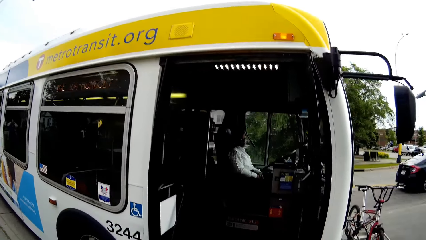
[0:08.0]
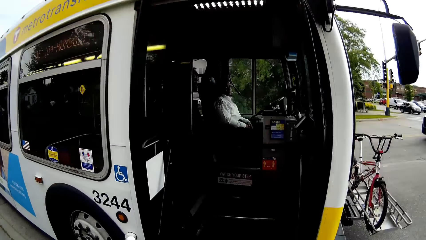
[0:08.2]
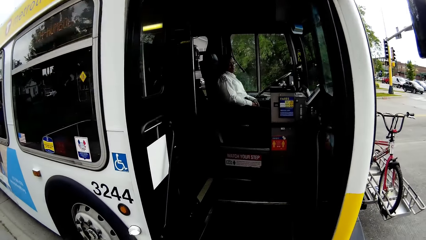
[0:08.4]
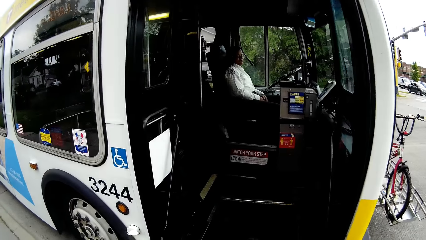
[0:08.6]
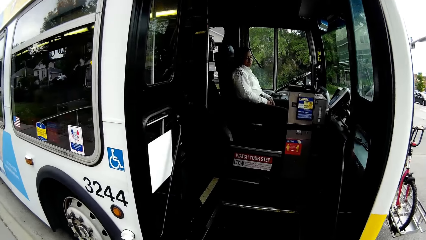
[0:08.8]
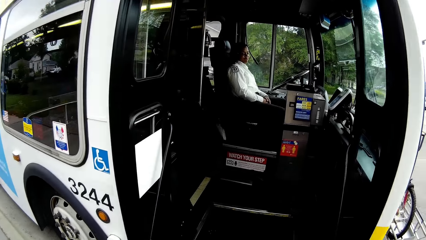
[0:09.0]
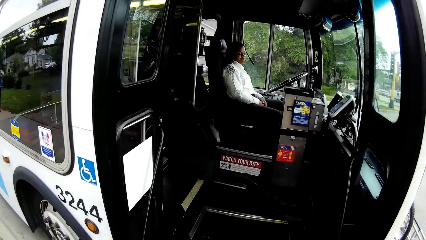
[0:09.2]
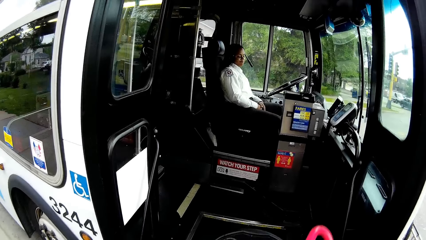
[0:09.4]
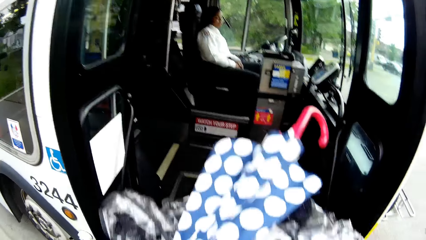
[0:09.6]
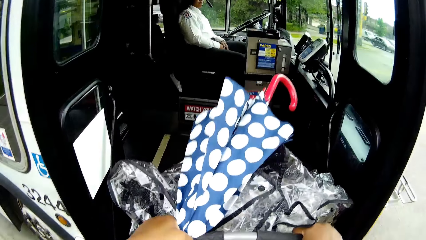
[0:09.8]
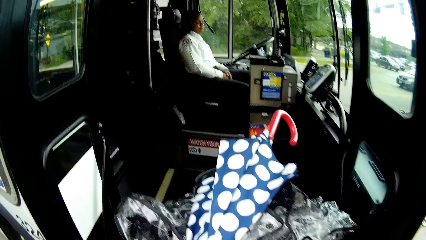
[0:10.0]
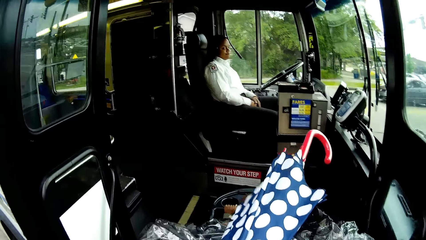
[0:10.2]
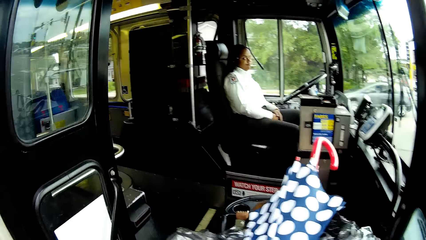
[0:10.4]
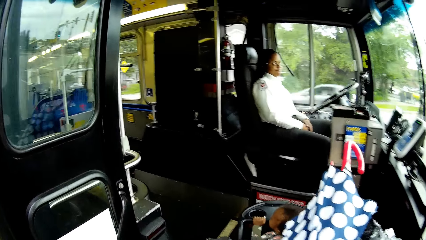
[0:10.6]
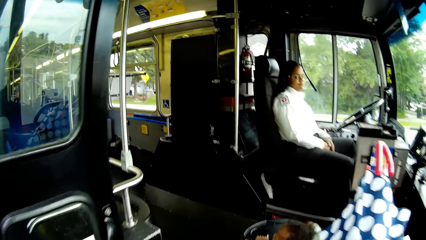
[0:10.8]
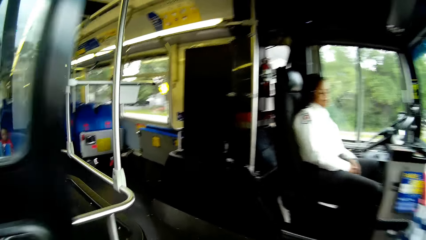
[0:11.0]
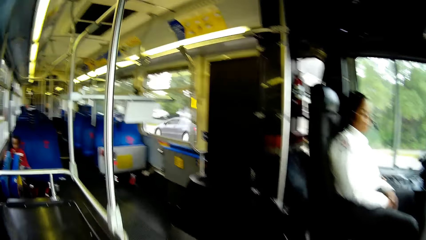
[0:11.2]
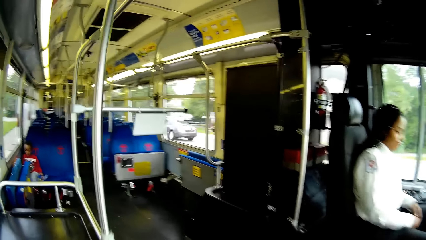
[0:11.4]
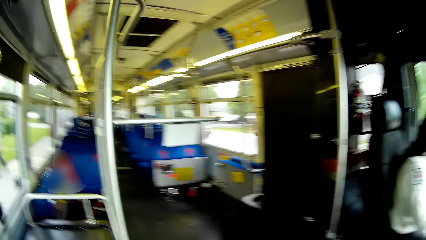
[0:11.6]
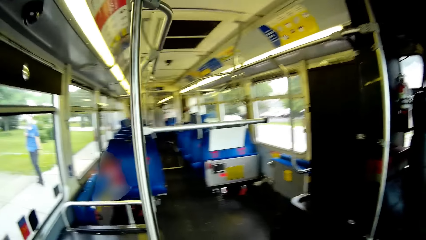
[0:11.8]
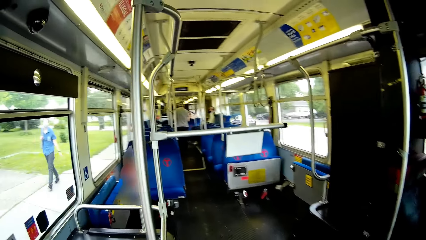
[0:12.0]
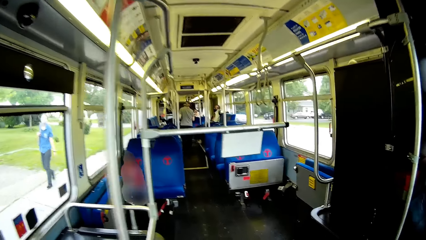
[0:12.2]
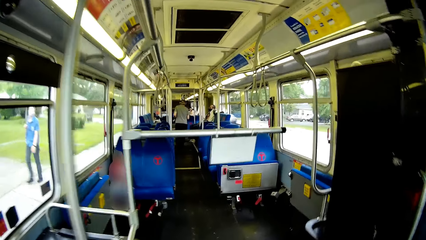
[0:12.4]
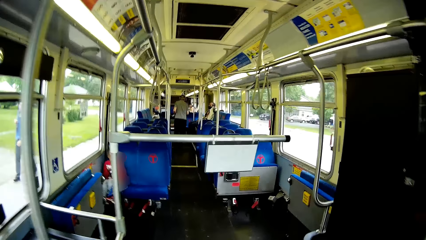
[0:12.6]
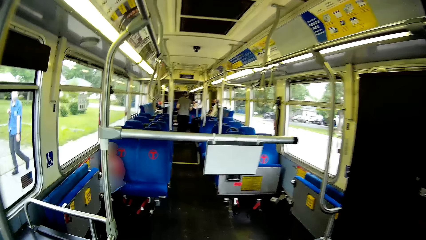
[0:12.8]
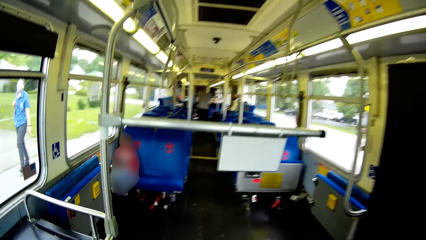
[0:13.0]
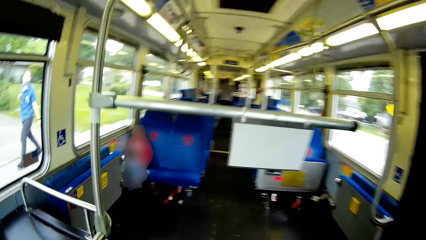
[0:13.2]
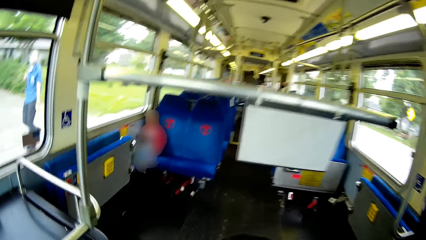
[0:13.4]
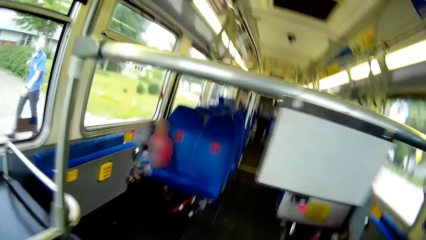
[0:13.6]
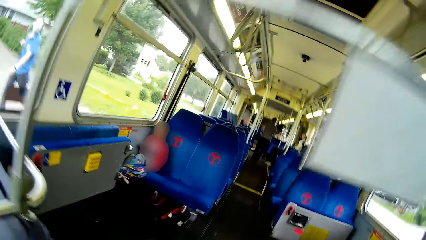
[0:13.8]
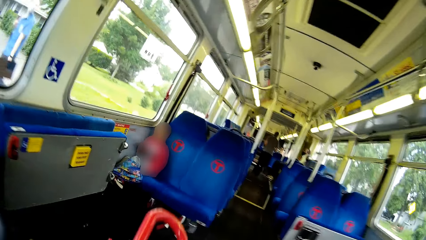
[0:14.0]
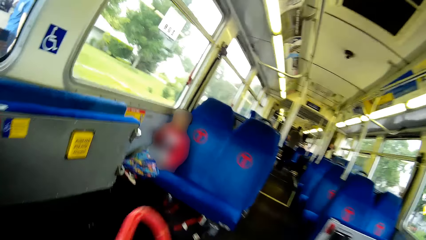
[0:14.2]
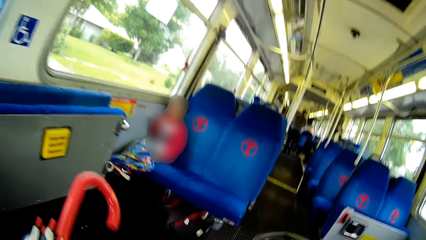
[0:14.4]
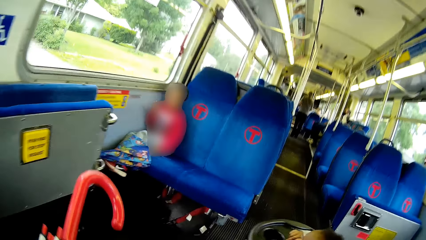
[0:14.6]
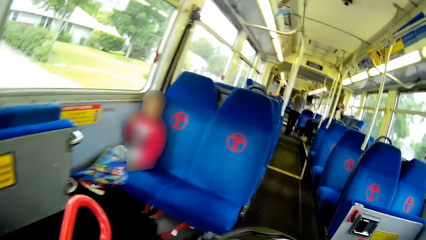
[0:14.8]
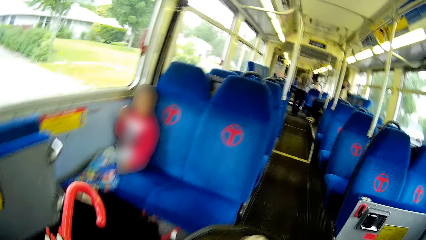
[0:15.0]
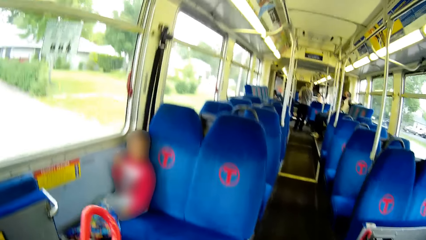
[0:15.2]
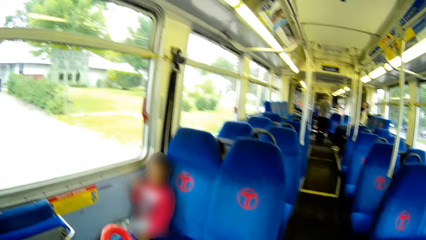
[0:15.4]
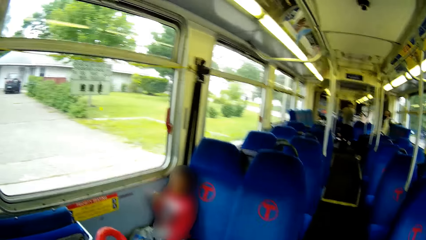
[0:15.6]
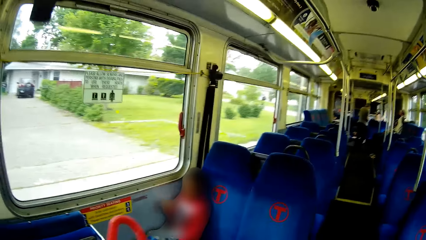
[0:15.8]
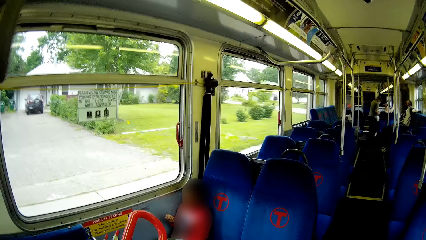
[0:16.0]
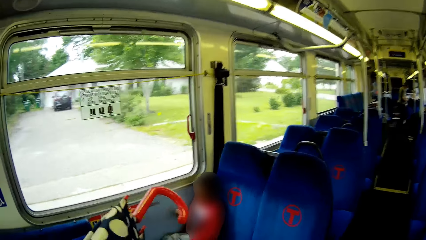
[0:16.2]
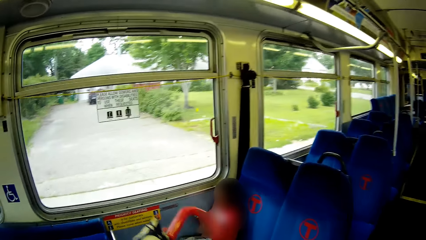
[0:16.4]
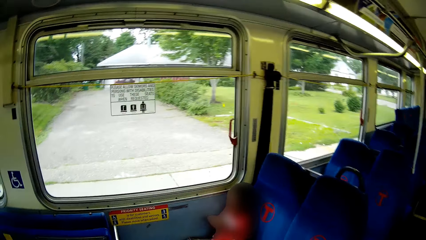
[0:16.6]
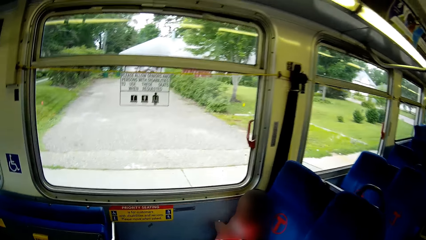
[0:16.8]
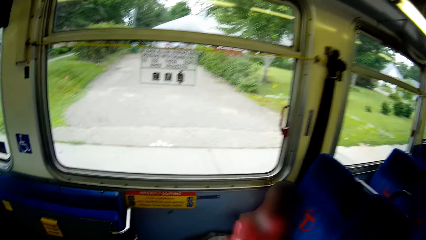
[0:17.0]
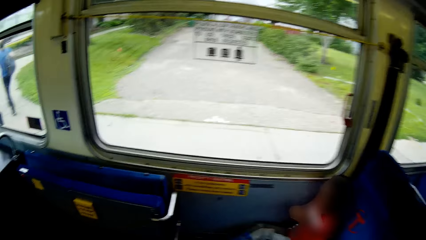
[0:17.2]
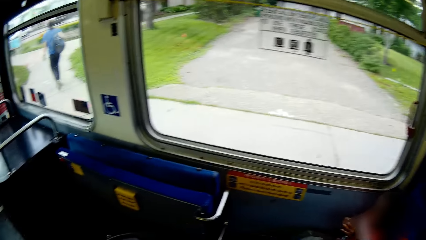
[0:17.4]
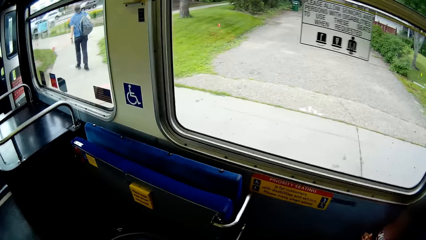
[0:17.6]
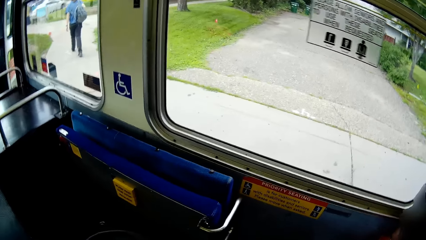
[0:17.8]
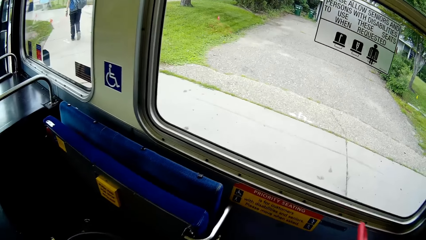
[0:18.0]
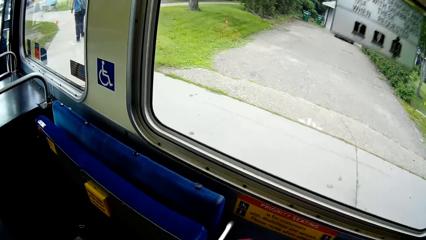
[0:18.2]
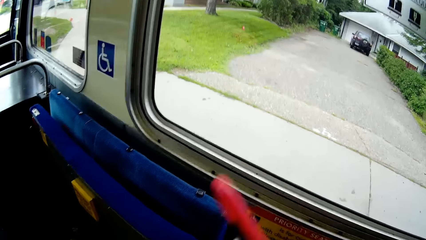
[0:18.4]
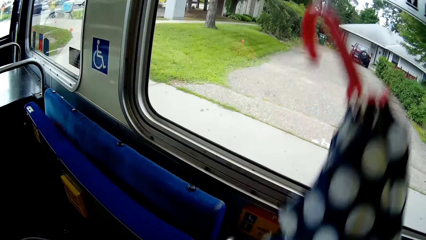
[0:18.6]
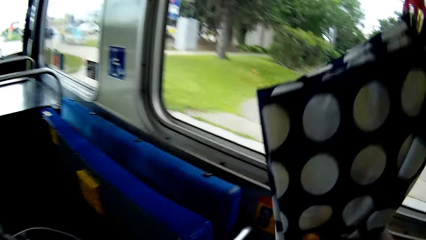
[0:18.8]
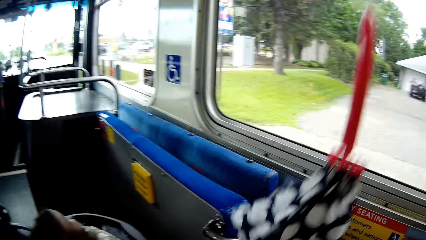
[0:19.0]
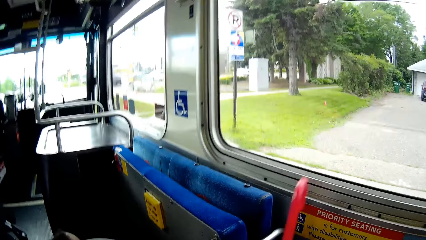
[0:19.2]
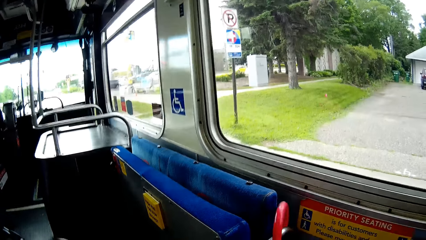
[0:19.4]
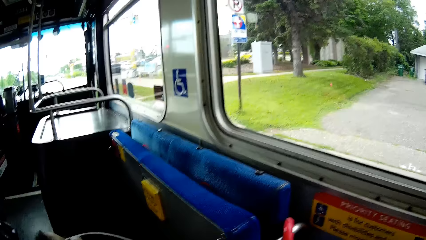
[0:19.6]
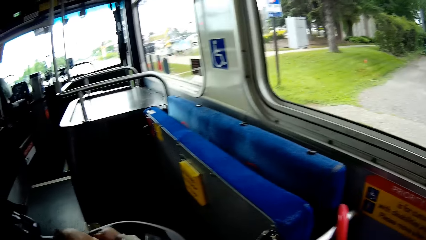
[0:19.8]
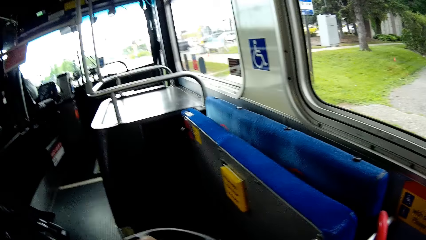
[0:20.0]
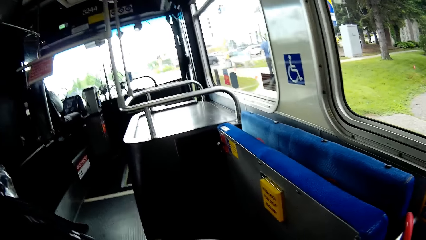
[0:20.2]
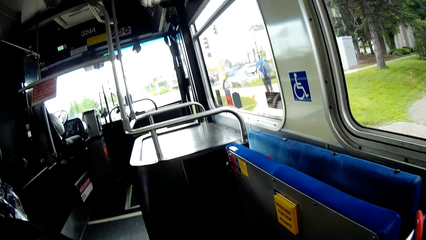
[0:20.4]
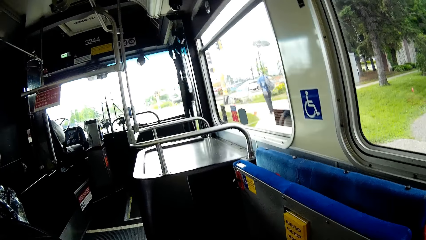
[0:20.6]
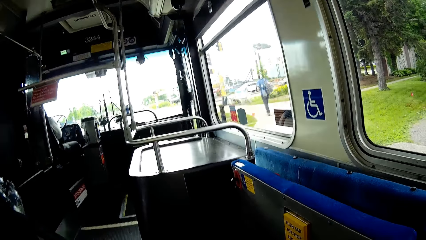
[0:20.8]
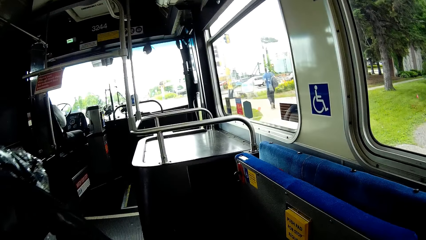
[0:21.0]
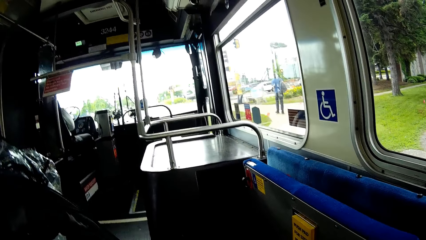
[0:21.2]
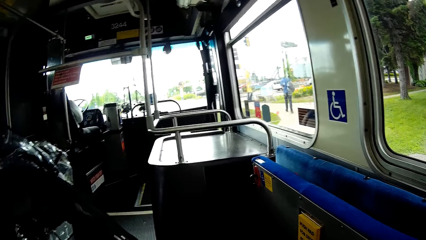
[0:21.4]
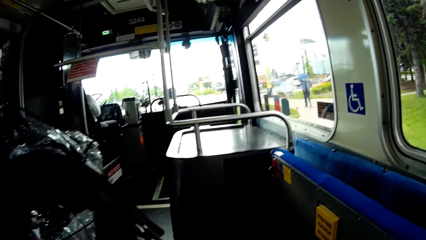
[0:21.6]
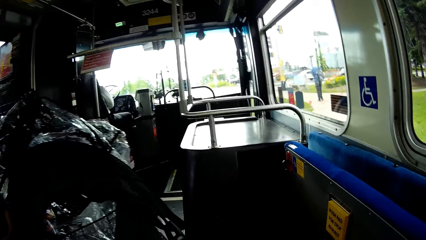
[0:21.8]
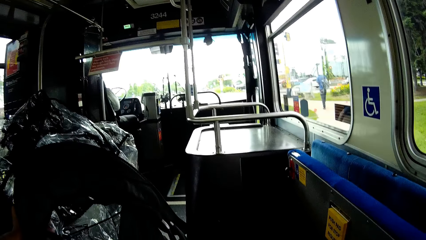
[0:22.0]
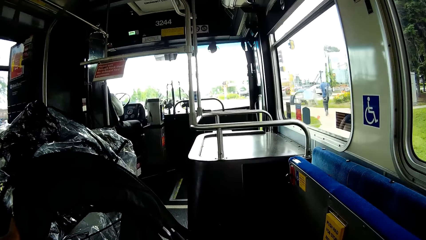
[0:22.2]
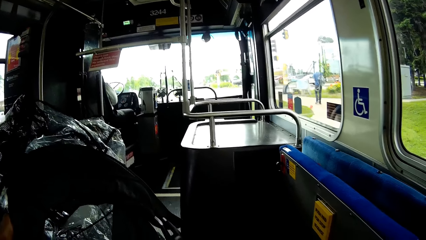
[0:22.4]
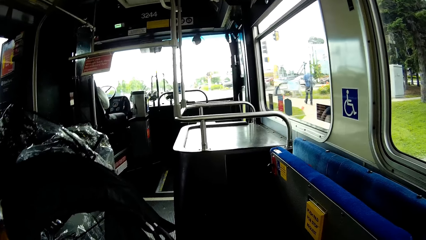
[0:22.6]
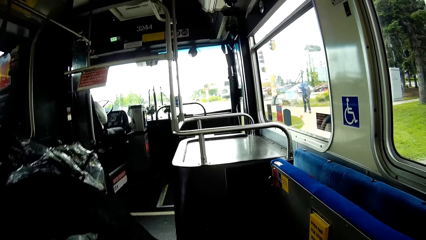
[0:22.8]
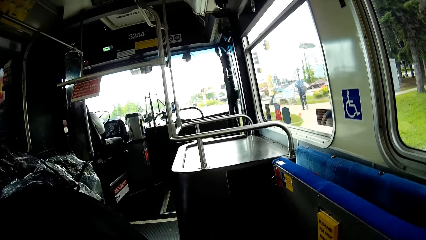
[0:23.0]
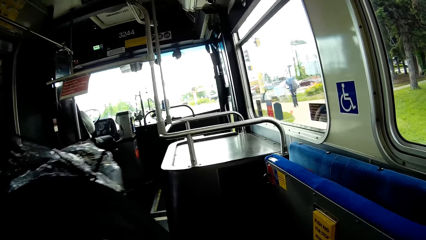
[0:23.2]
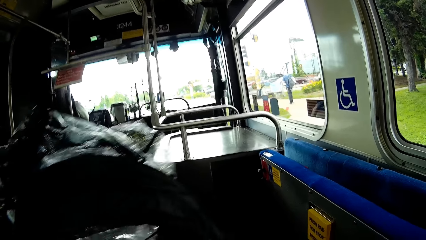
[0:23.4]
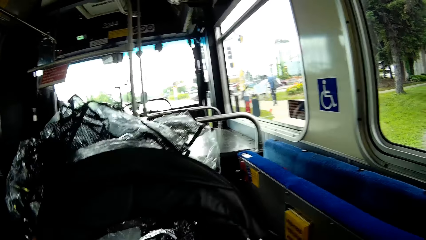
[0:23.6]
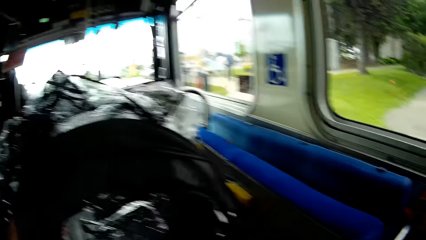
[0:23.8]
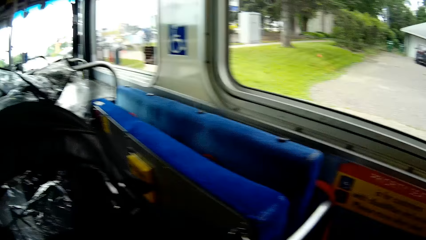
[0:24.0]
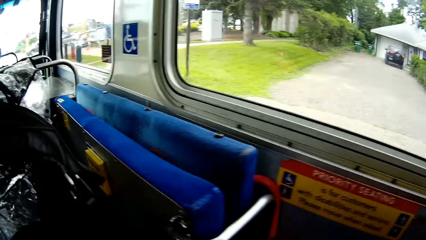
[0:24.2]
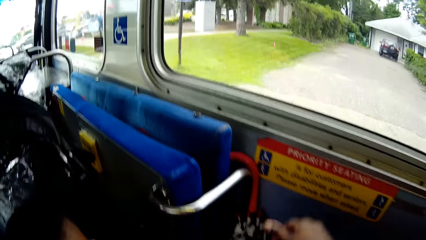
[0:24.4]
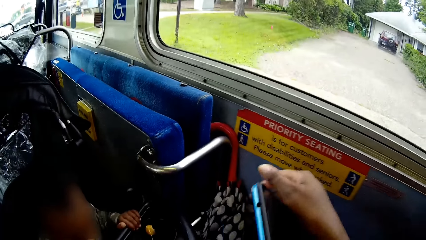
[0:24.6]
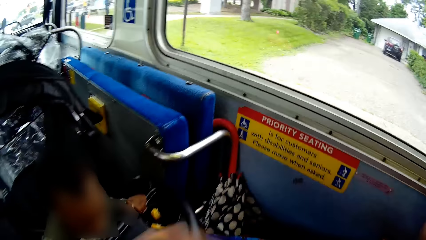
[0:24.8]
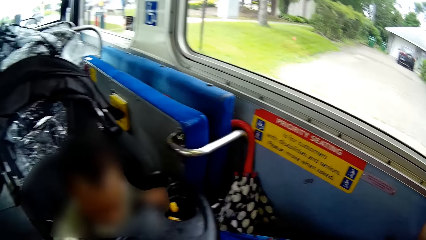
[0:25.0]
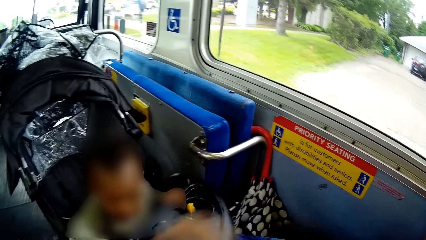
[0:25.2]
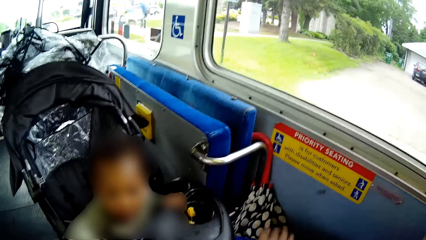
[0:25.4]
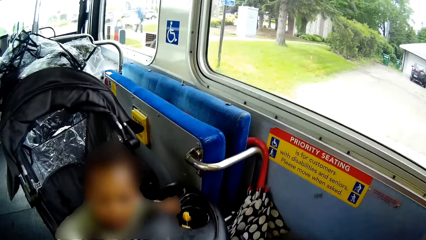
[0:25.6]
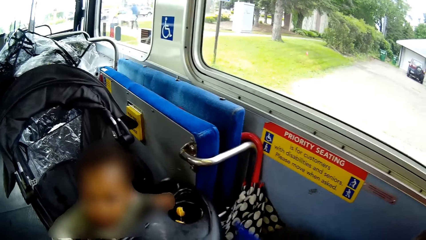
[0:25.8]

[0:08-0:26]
The camera wearer lifts the pushchair or baby carrier with a baby and the umbrella off the ground with her hands. She enters the bus. She places the pushchair and umbrella in the bus with her hands. She wheels the pushchair in the bus towards the boy with her hands. She puts the umbrella on top of the baby carrier. A man walks down the bus passageway. The boy talks to the camera wearer. The camera wearer talks to the boy. She hangs the umbrella on the hinge of a folded bus seat with her left hand. She pulls the baby carrier.
